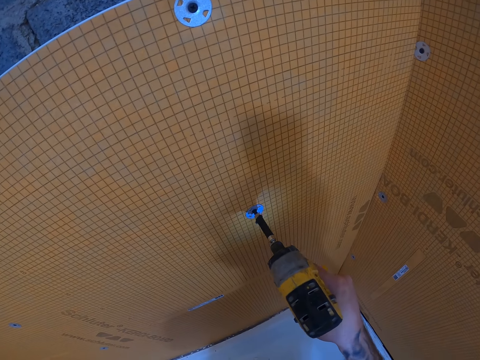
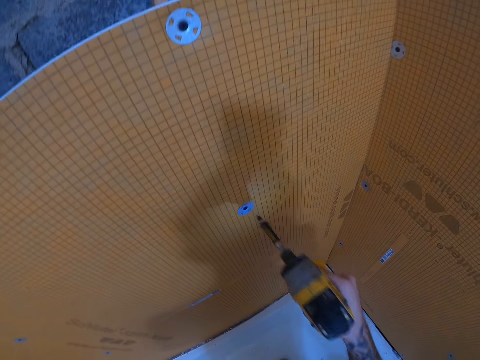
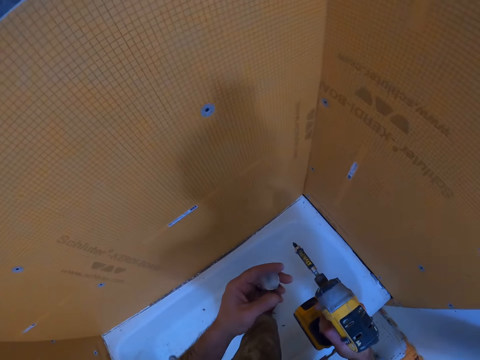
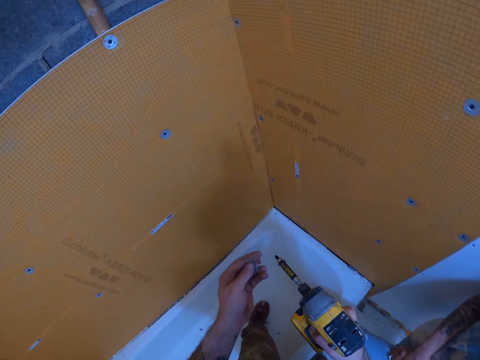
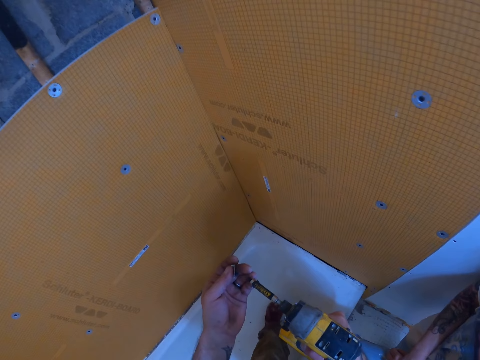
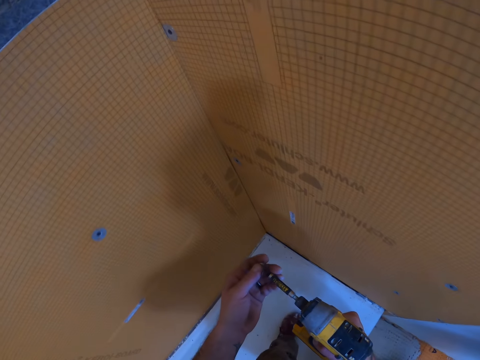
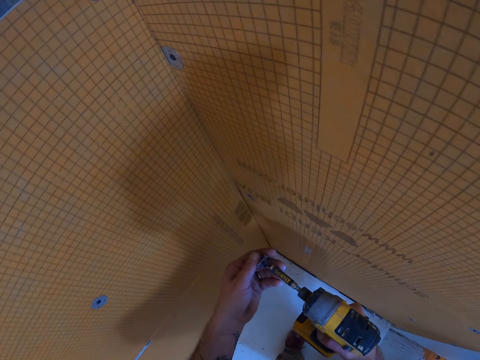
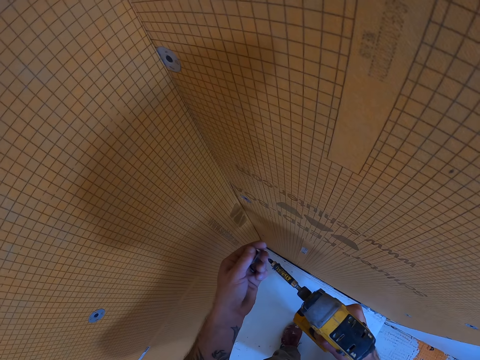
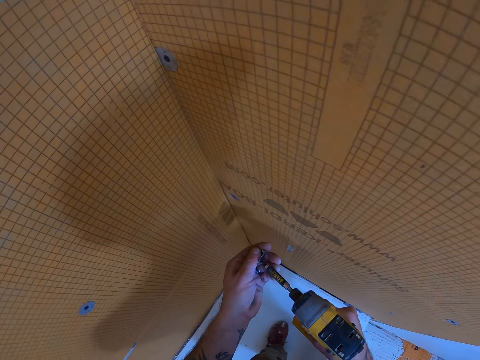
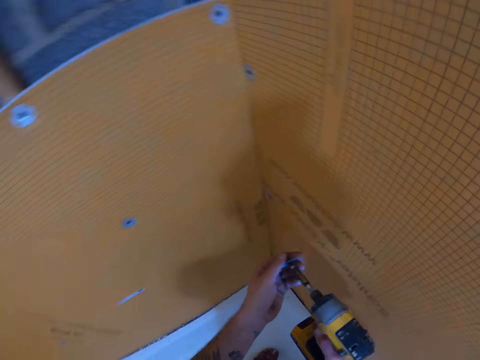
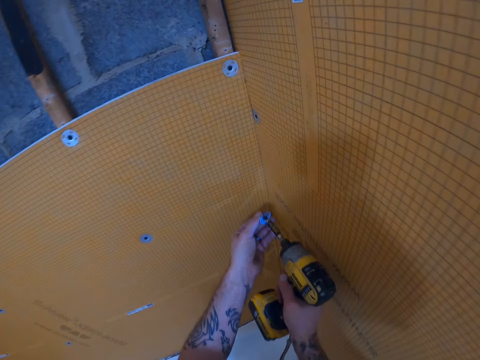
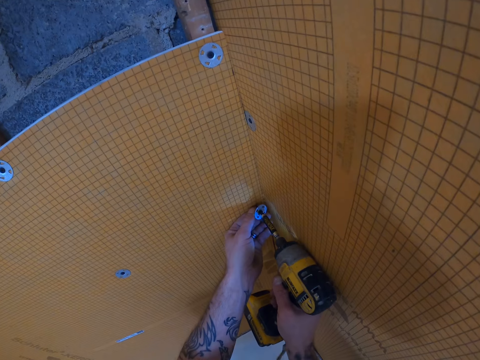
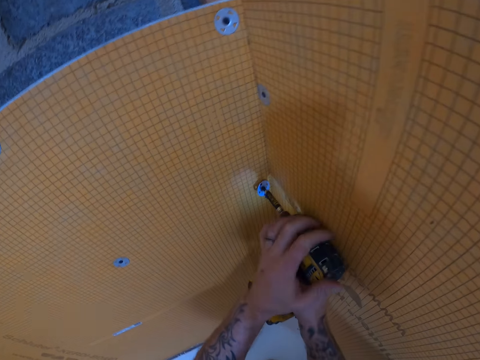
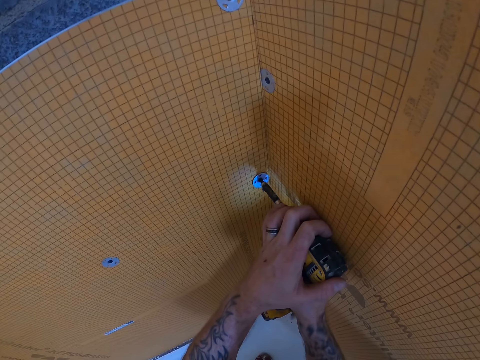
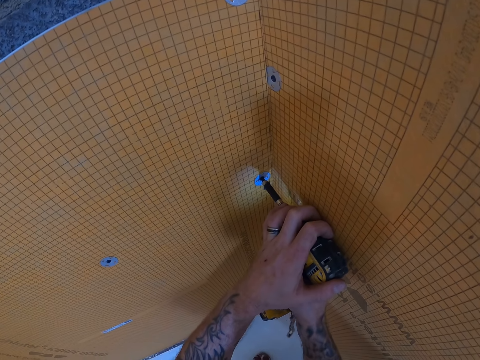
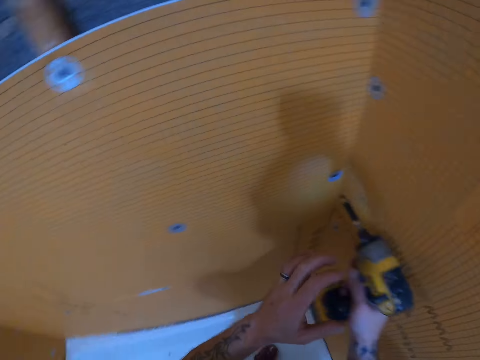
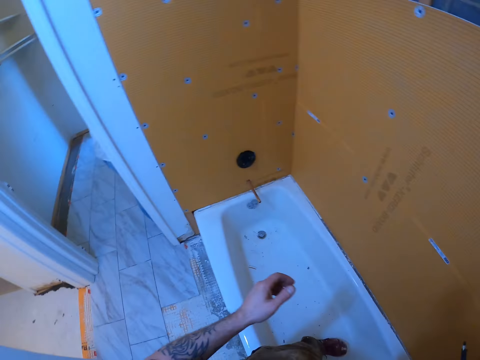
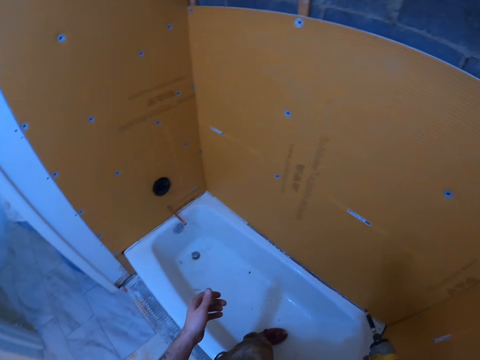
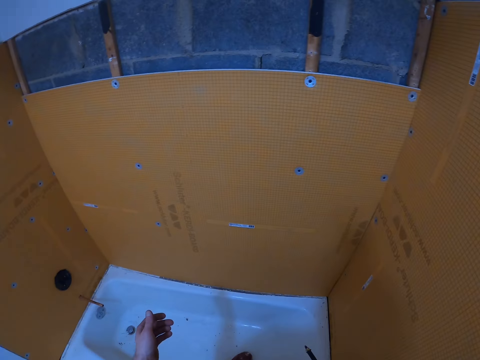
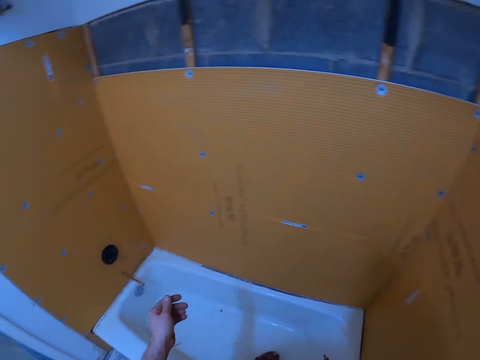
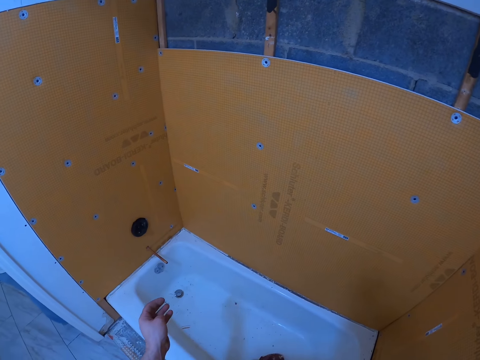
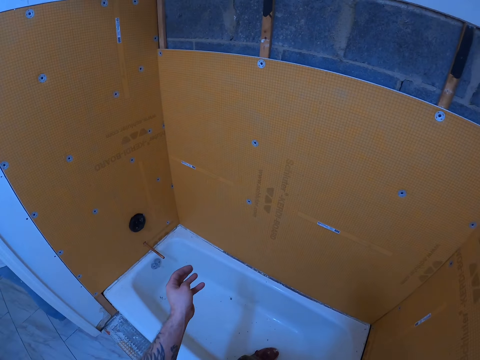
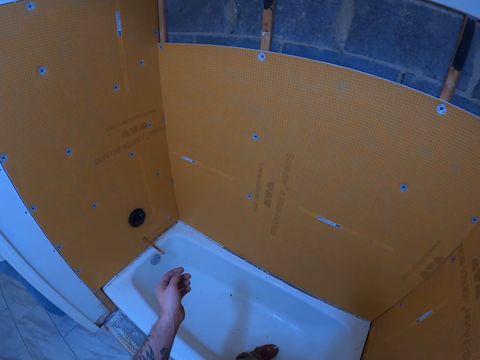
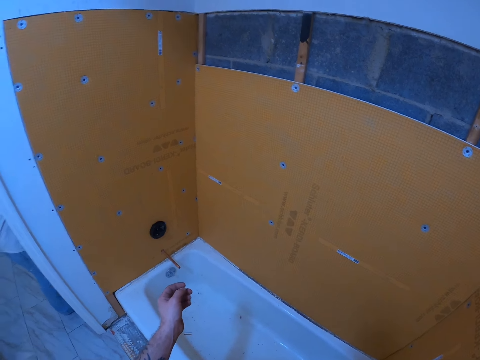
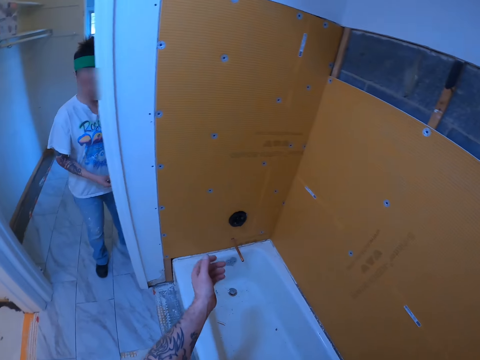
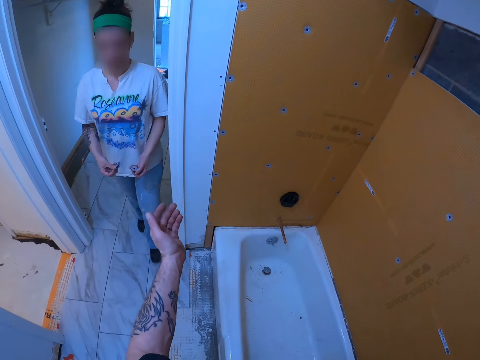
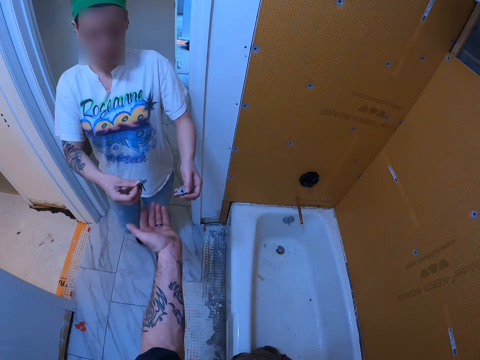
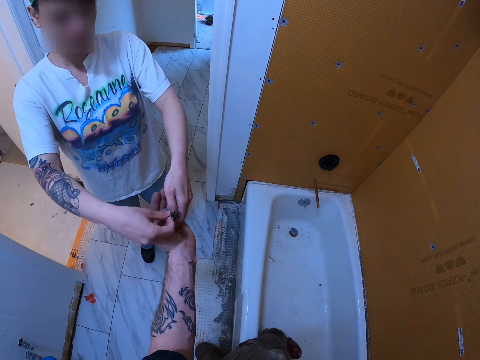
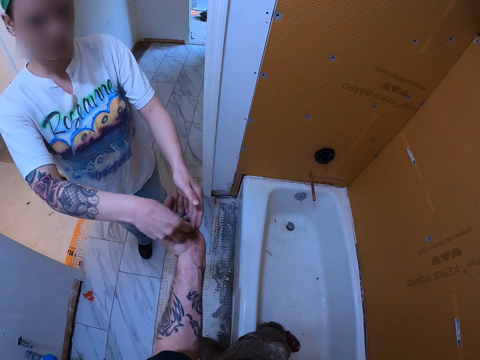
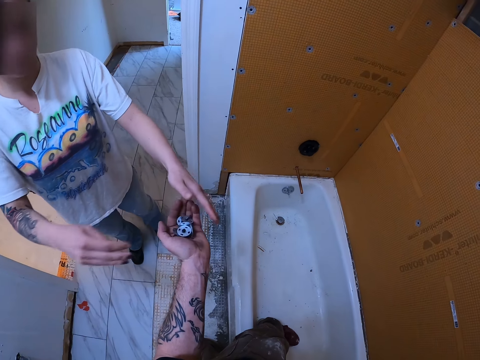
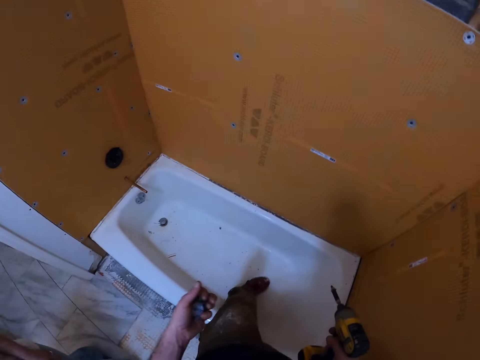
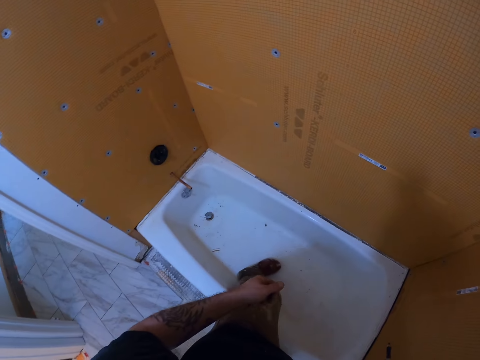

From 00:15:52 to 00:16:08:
The camera wearer inserts the tile backer washer or grip cap to the hand drill. They drill the tile backer washer in the tile backer board. A woman picks grip caps. The woman gives some tile backer washer to the camera wearer.

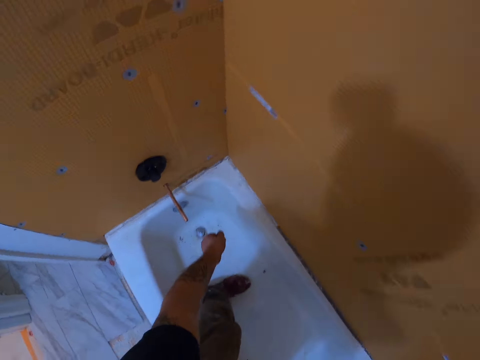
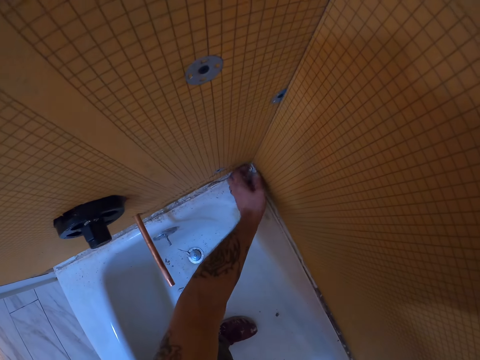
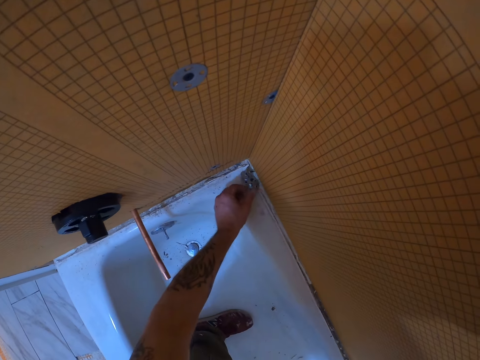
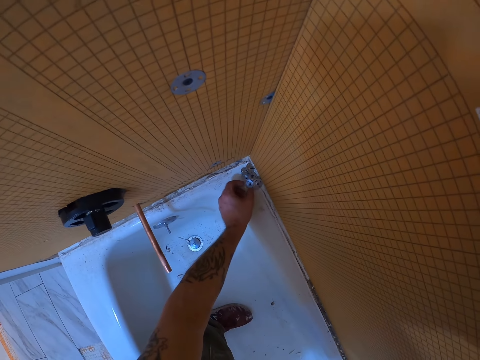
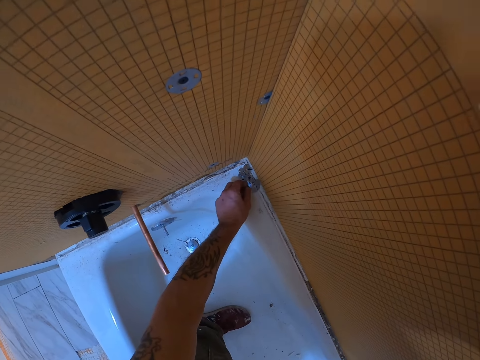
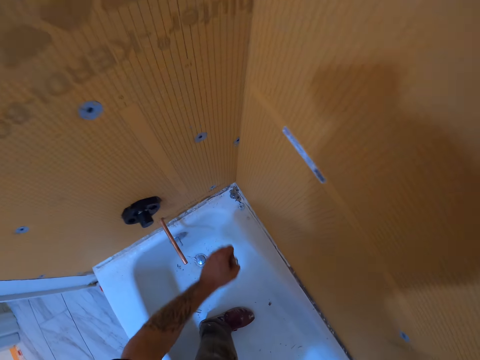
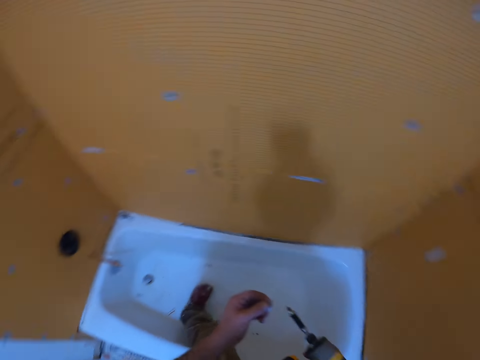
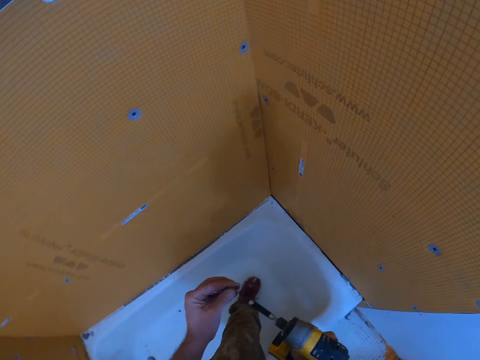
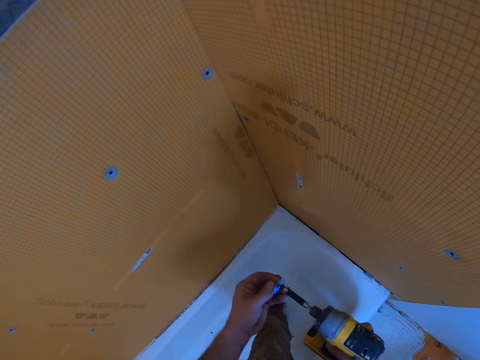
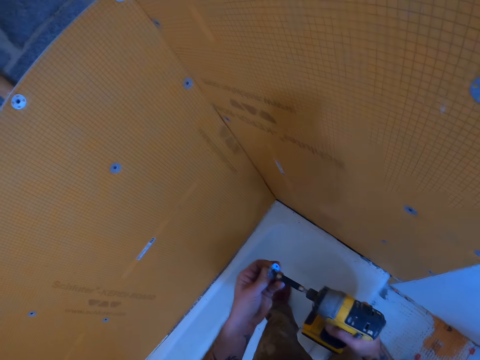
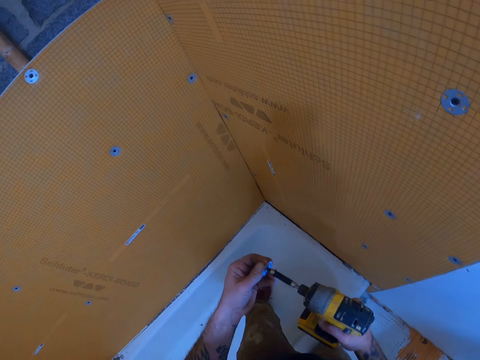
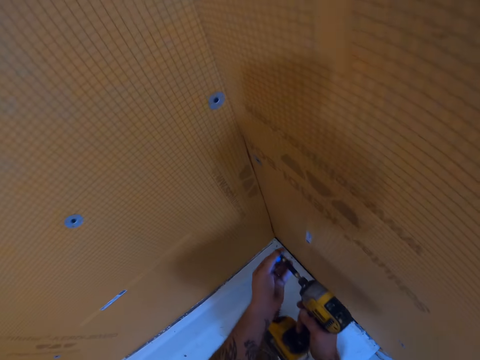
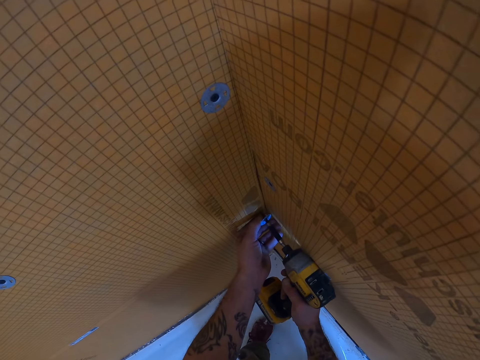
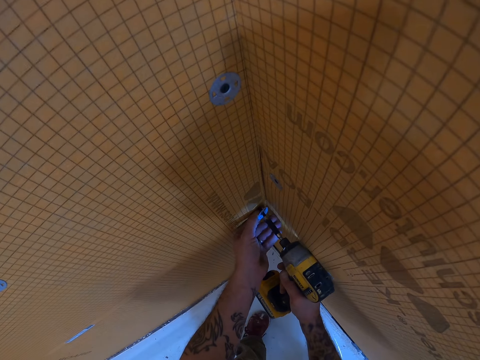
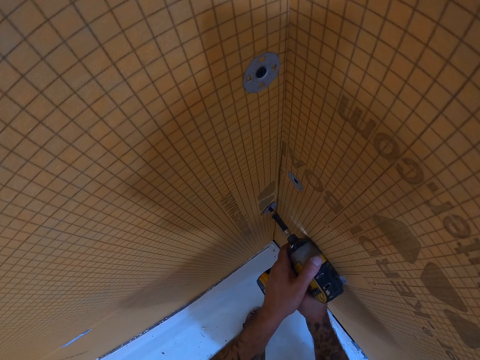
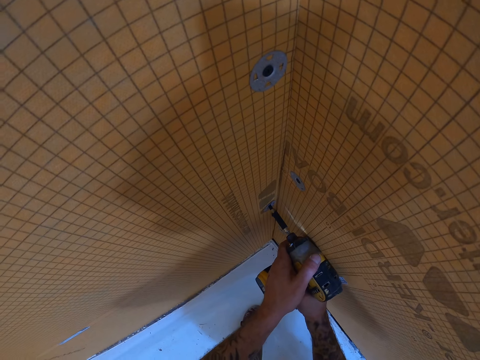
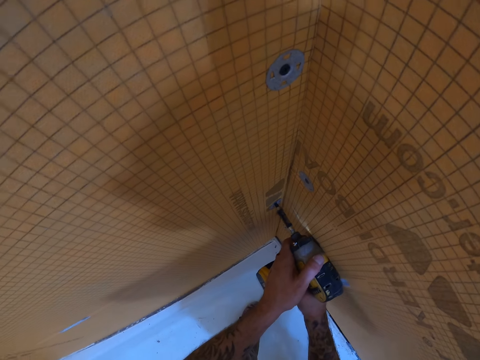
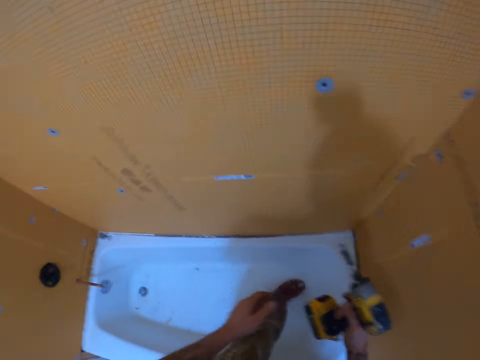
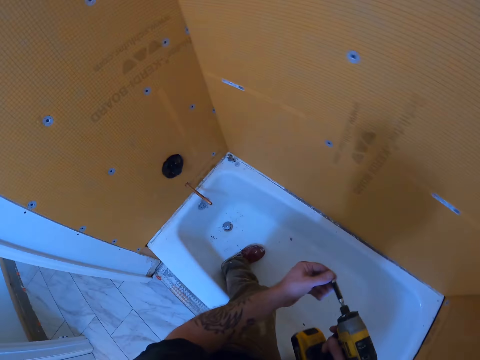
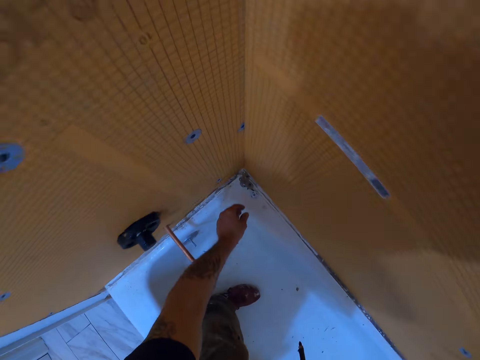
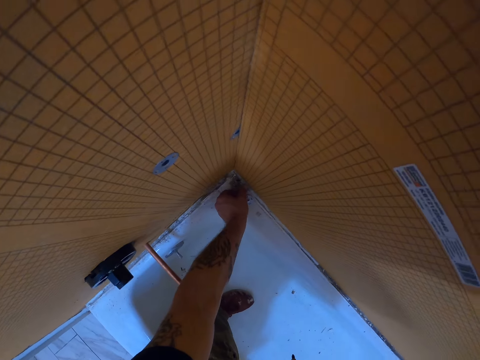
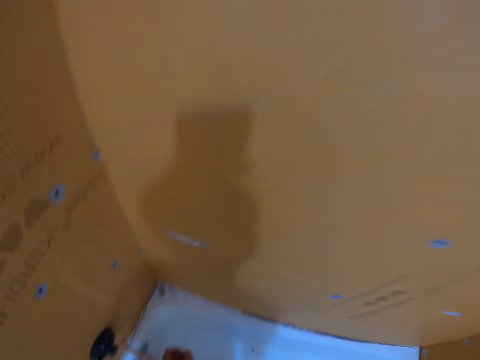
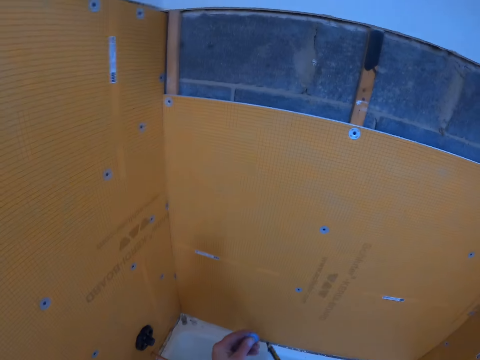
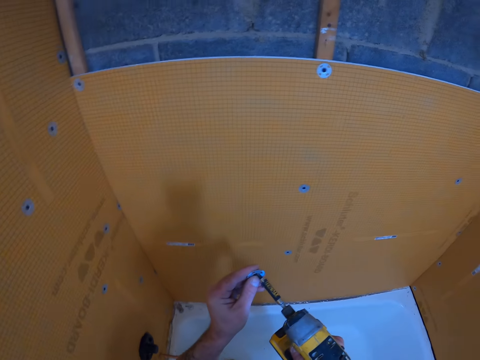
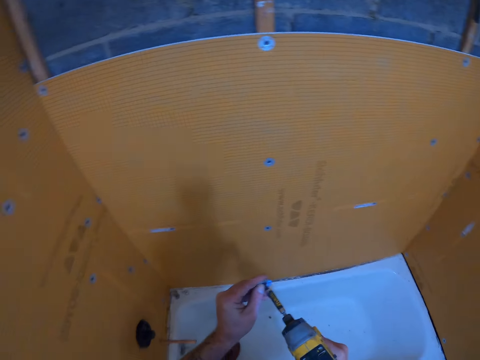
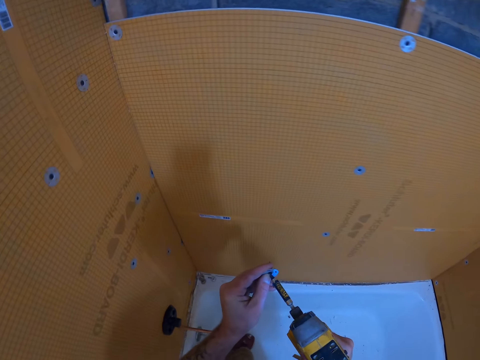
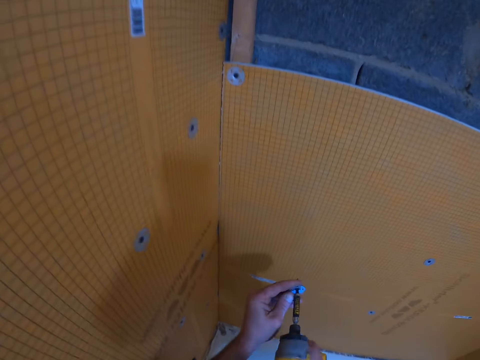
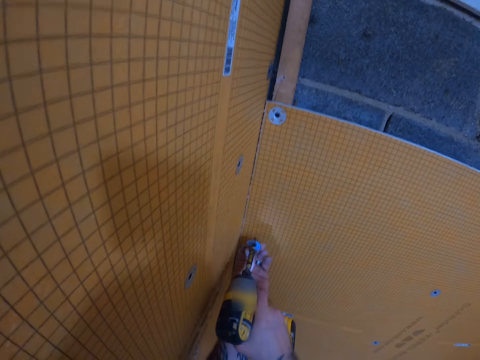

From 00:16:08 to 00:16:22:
The camera wearer drops the tile backer washer on the bath tub. They pick a tile backer washer on the bath tub, insert the tile backer washer to the hand drill and drill the tile backer washer in the tile backer board. They pick another tile backer washer on the bath tub and insert the tile backer washer to the hand drill.
